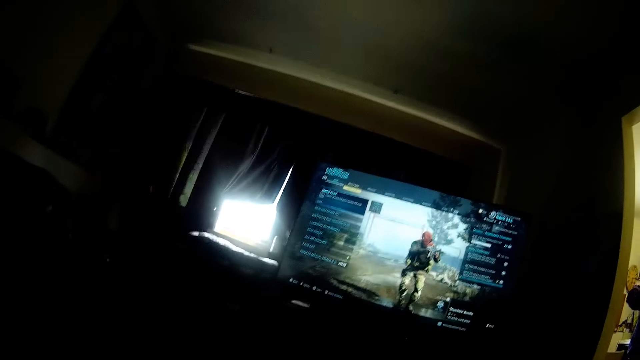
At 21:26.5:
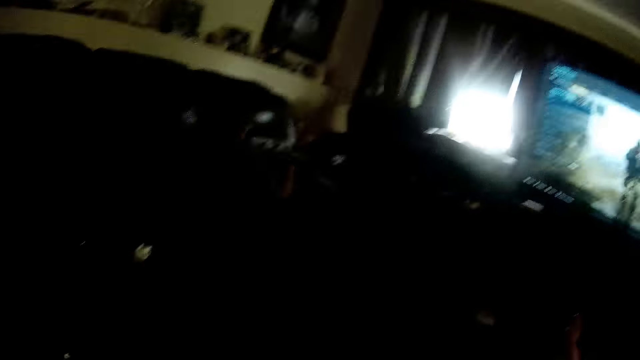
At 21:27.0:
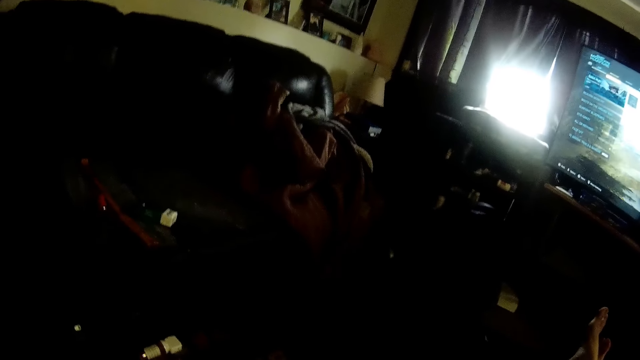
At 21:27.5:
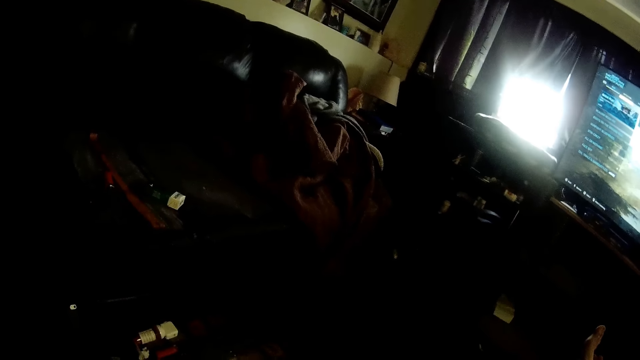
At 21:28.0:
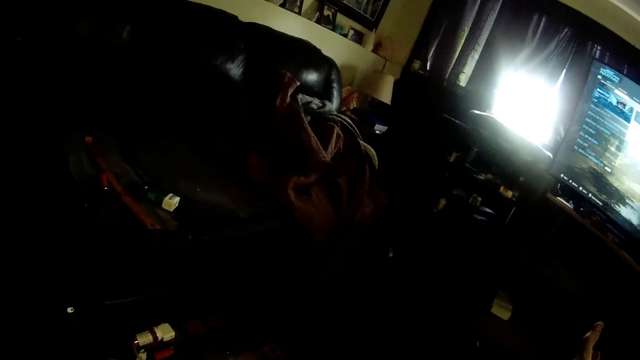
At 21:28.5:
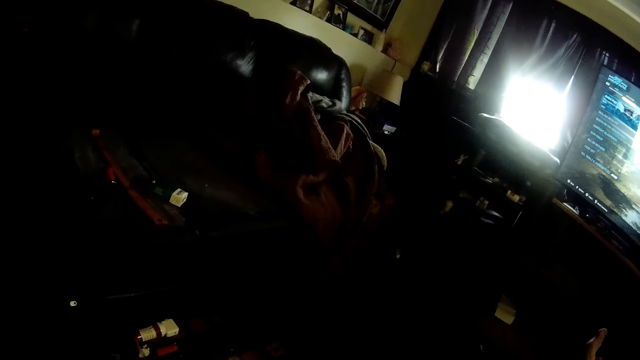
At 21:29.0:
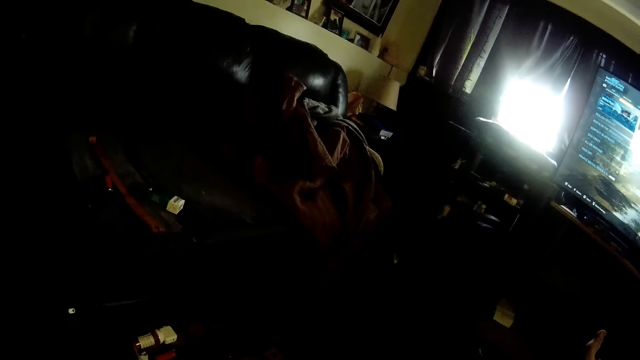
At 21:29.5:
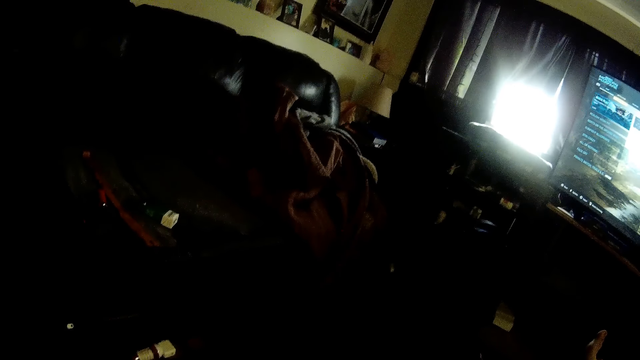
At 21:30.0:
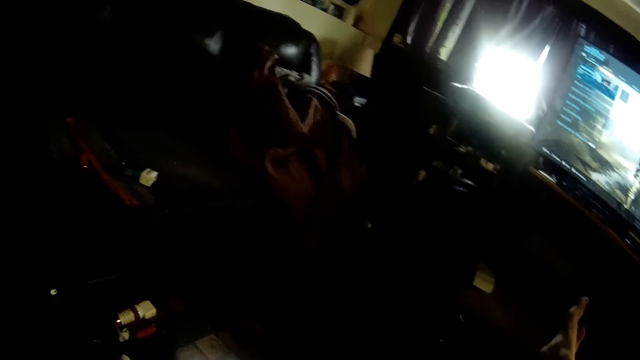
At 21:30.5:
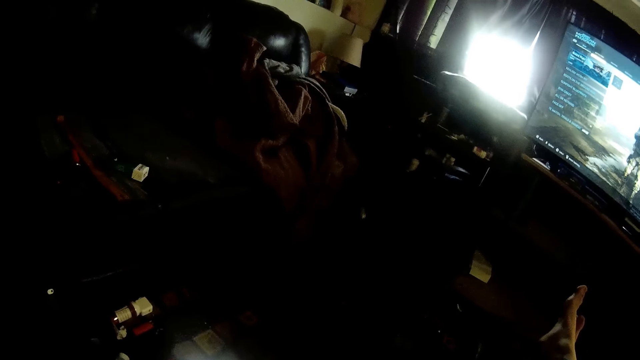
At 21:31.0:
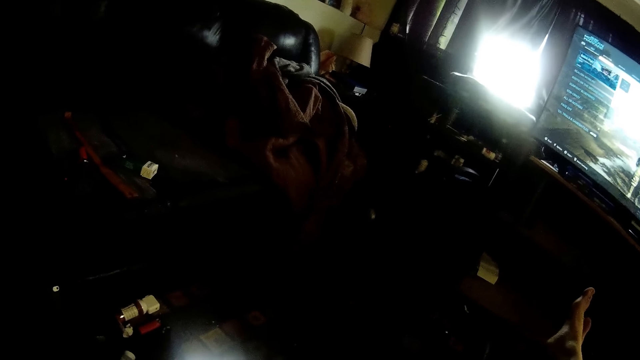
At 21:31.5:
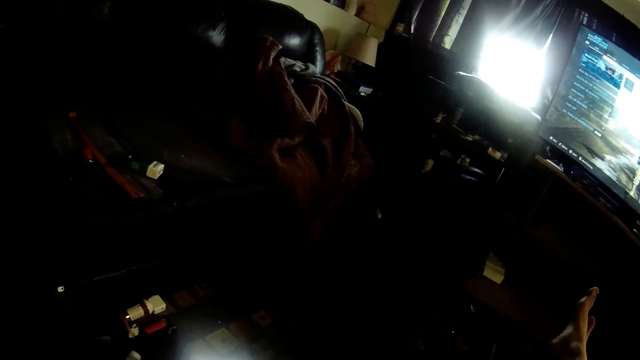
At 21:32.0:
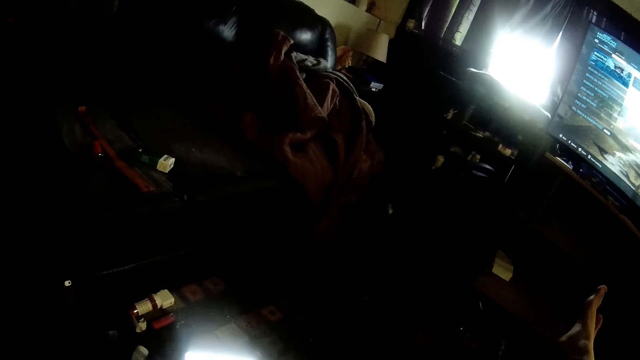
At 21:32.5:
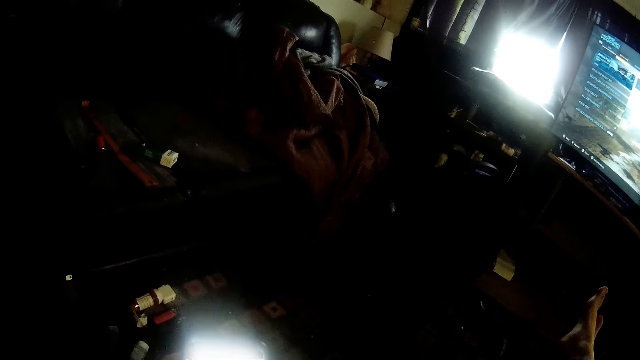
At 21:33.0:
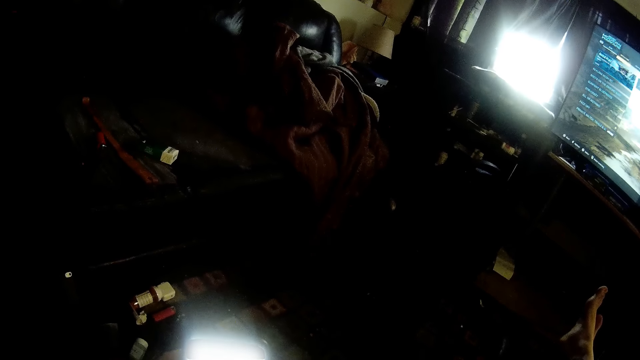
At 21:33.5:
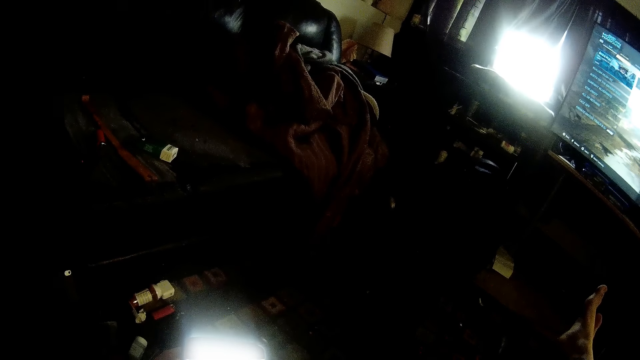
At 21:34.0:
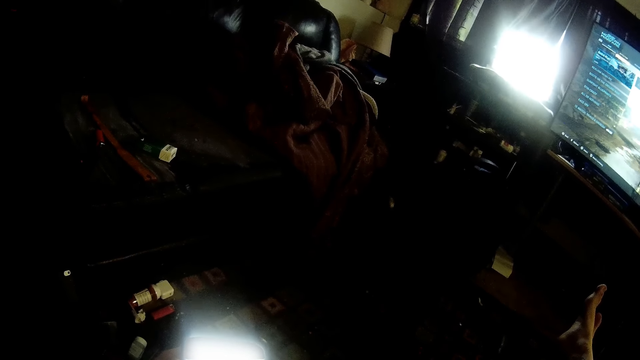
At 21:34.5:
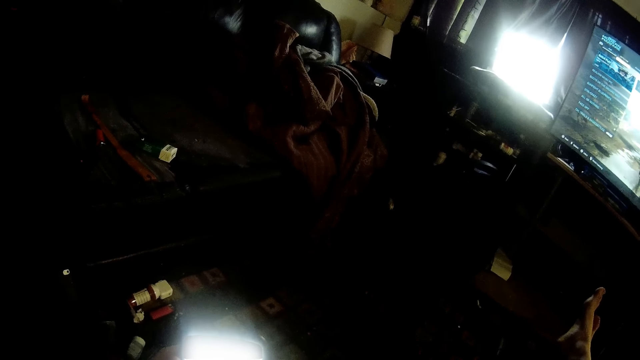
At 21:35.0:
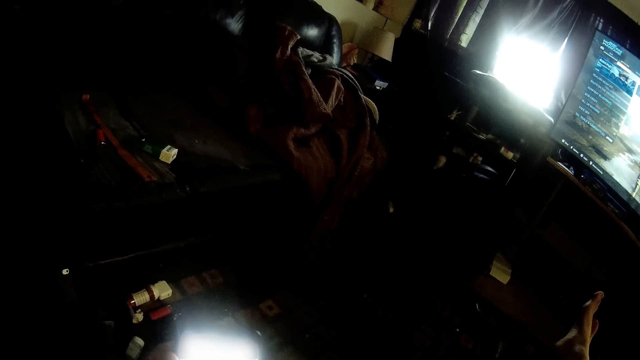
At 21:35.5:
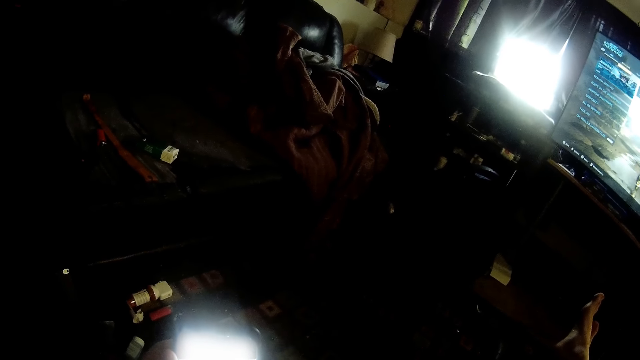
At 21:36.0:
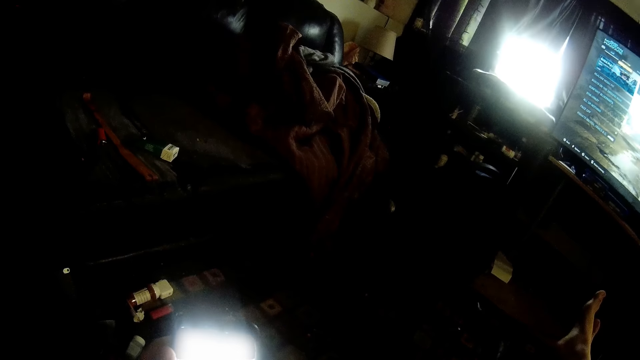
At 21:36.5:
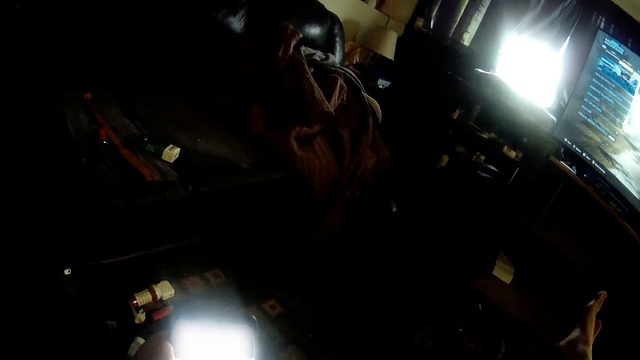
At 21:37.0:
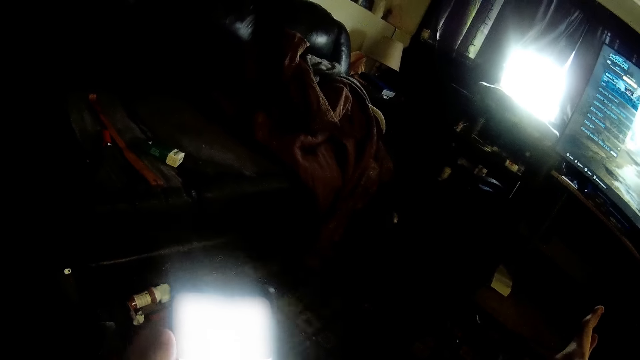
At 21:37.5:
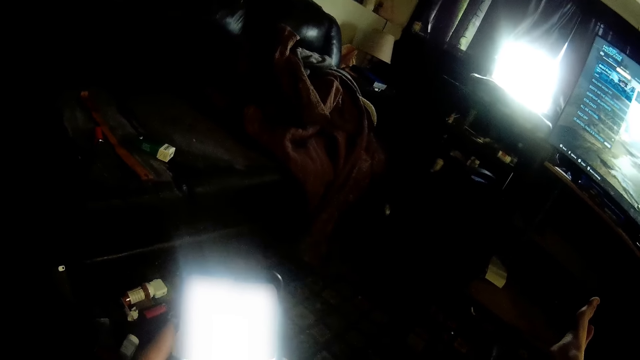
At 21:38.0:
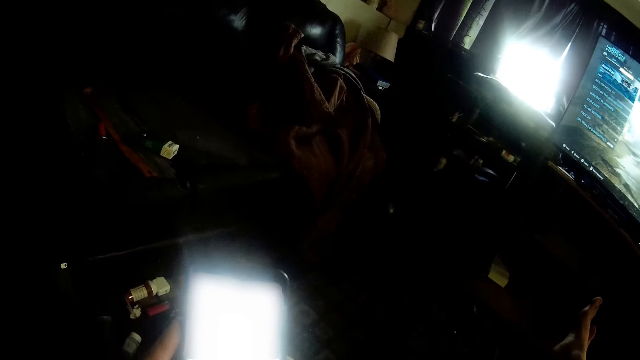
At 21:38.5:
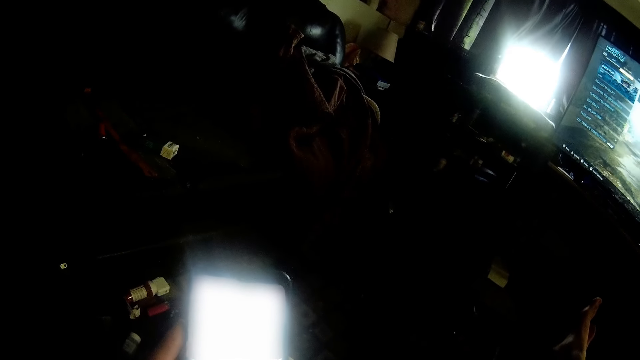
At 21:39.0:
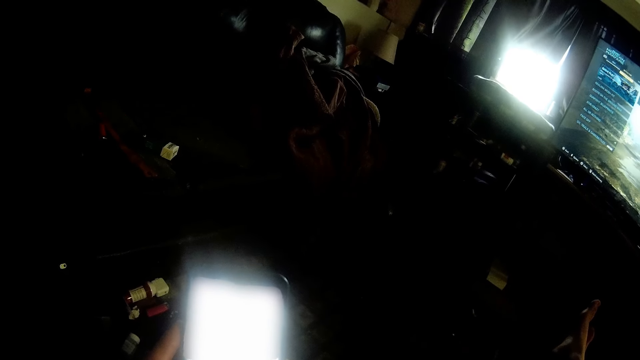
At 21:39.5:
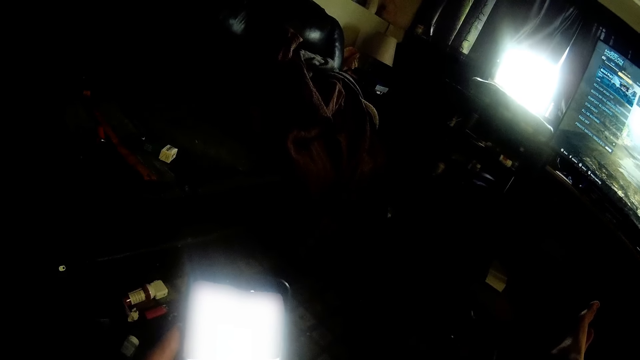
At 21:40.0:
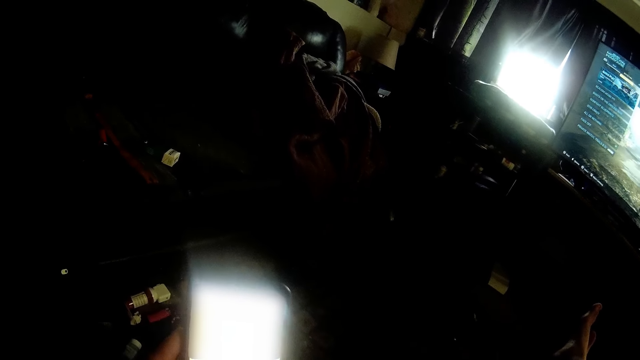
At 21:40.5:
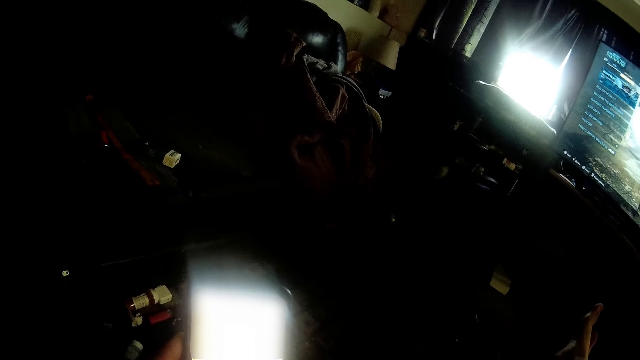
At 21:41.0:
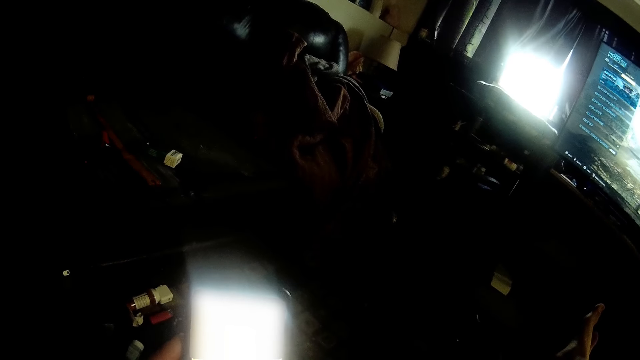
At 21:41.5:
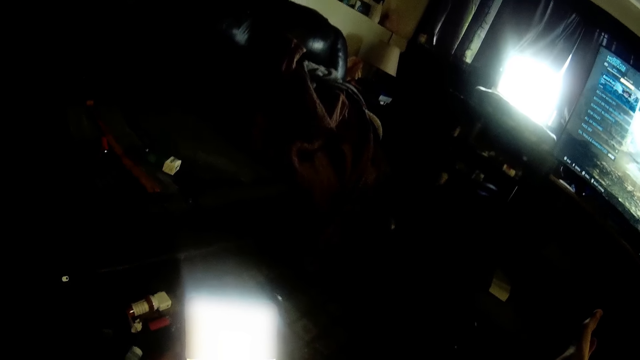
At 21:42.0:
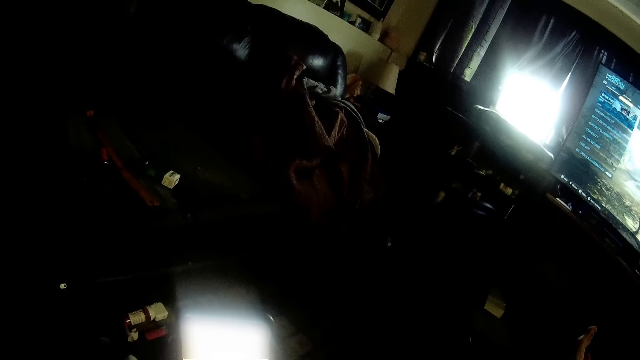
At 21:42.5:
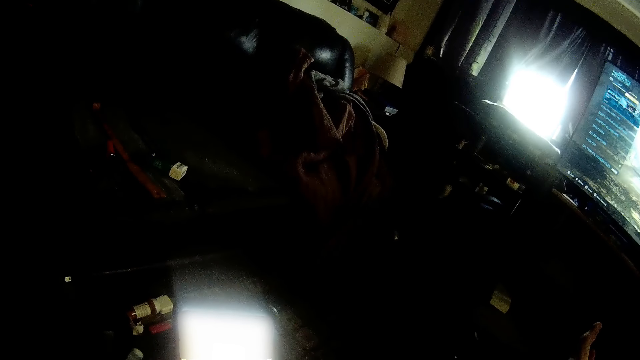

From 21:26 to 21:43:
The camera wearer stops interaction with the woman. They operate a phone. They operate the smartphone.
